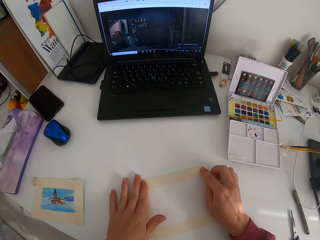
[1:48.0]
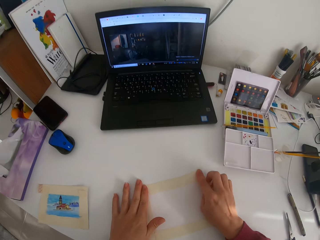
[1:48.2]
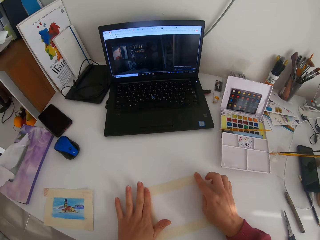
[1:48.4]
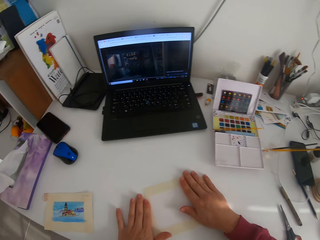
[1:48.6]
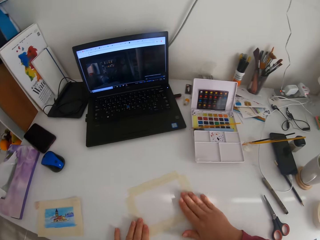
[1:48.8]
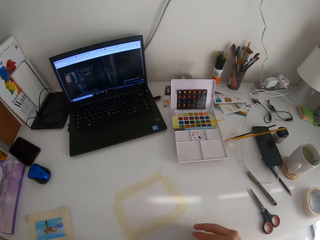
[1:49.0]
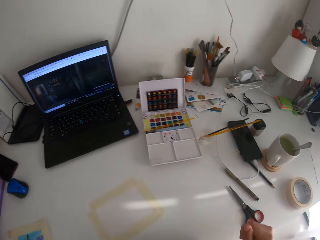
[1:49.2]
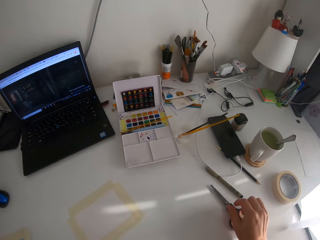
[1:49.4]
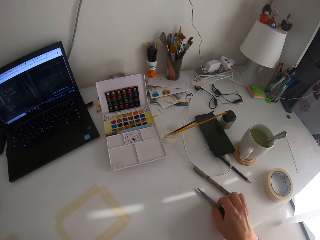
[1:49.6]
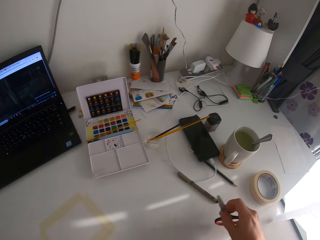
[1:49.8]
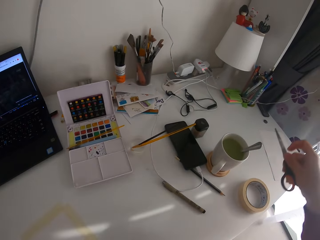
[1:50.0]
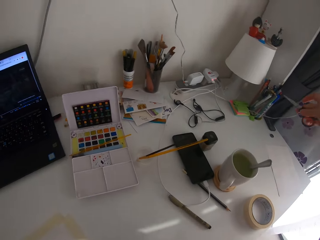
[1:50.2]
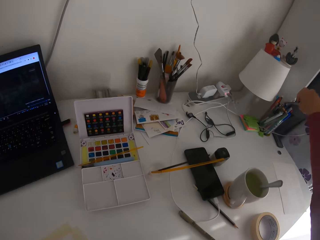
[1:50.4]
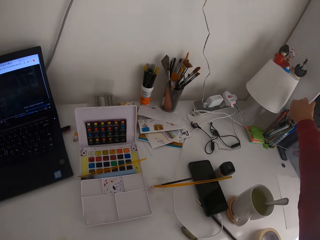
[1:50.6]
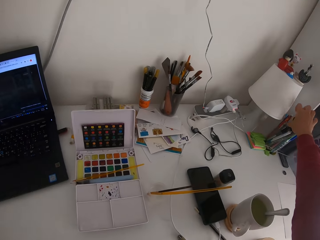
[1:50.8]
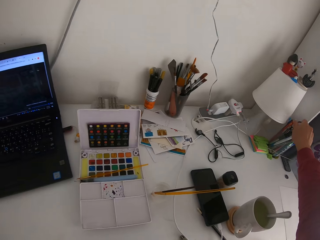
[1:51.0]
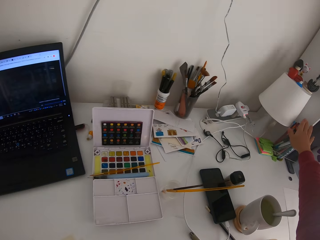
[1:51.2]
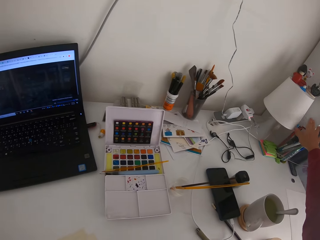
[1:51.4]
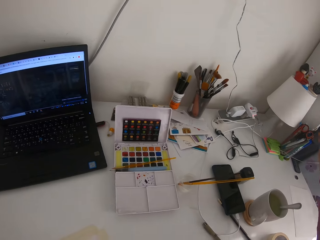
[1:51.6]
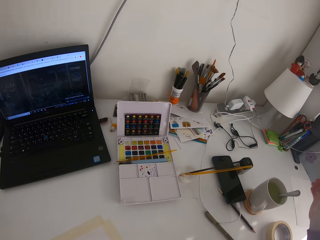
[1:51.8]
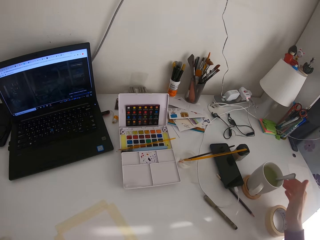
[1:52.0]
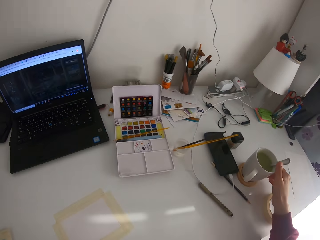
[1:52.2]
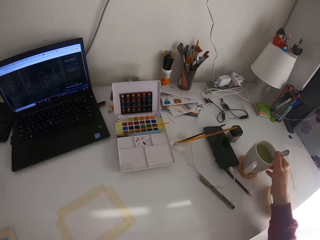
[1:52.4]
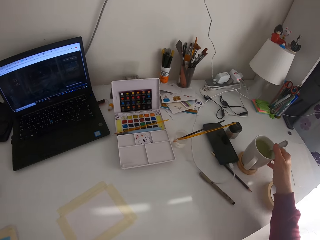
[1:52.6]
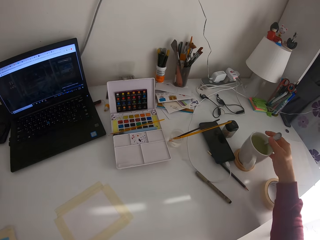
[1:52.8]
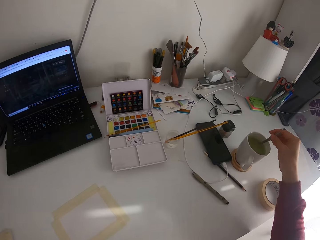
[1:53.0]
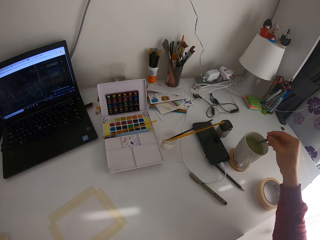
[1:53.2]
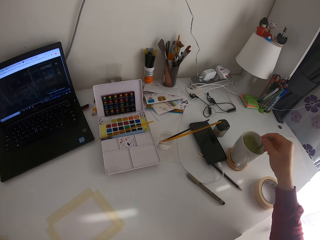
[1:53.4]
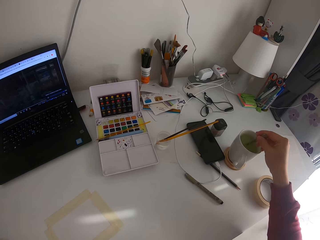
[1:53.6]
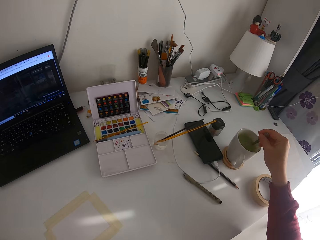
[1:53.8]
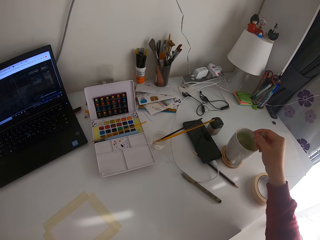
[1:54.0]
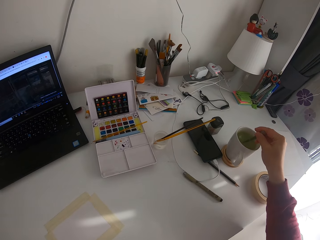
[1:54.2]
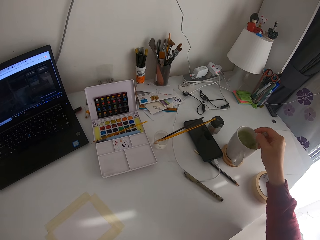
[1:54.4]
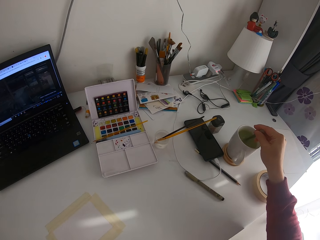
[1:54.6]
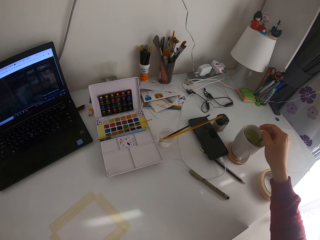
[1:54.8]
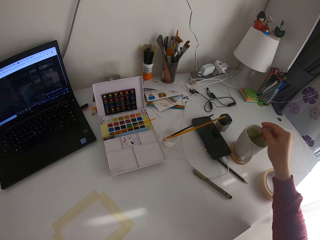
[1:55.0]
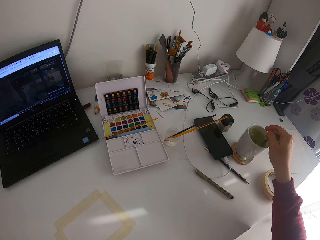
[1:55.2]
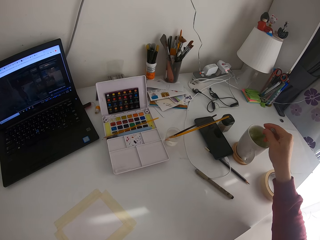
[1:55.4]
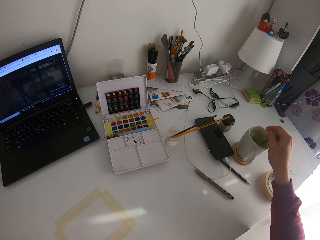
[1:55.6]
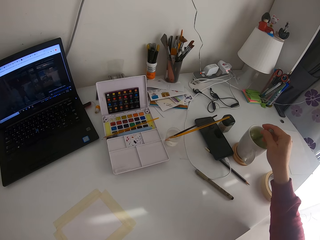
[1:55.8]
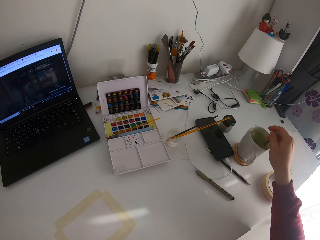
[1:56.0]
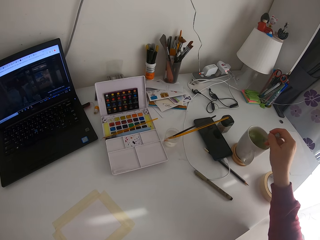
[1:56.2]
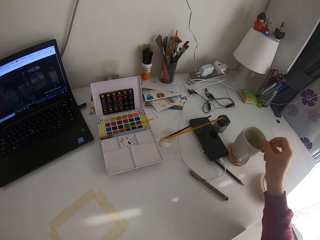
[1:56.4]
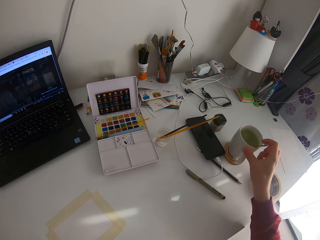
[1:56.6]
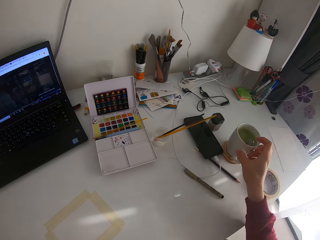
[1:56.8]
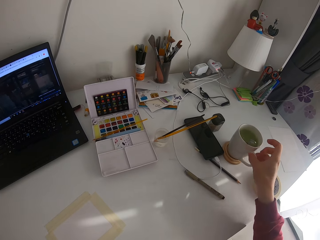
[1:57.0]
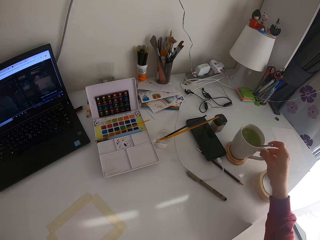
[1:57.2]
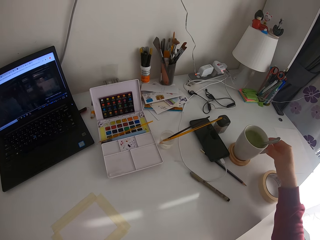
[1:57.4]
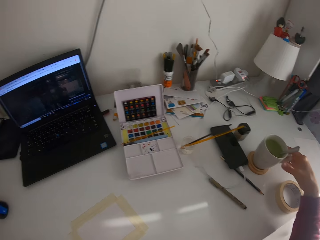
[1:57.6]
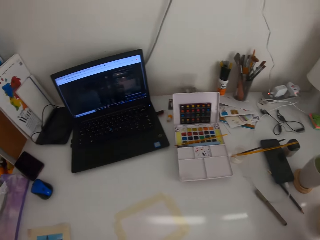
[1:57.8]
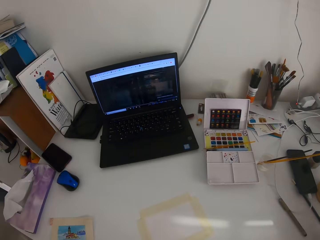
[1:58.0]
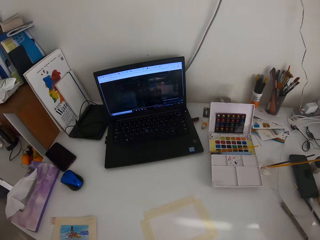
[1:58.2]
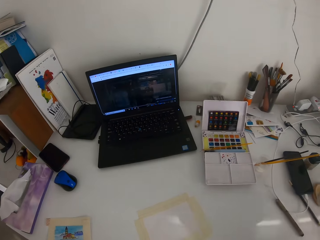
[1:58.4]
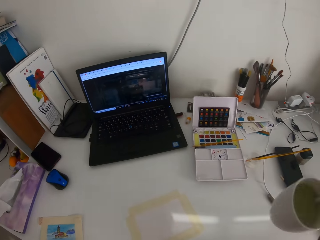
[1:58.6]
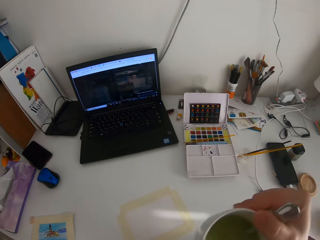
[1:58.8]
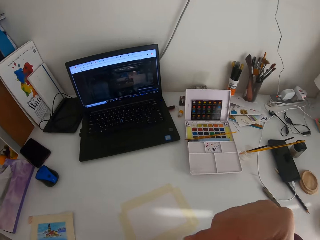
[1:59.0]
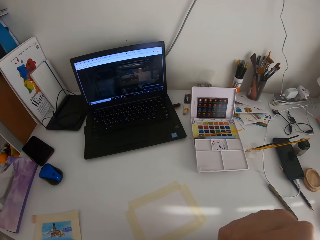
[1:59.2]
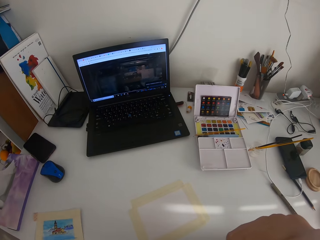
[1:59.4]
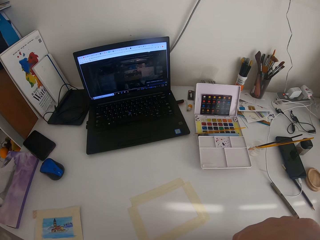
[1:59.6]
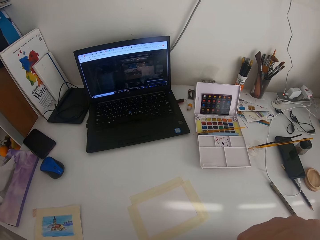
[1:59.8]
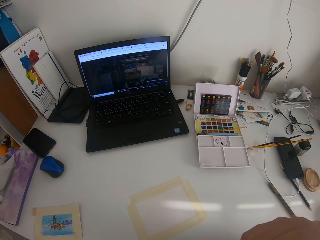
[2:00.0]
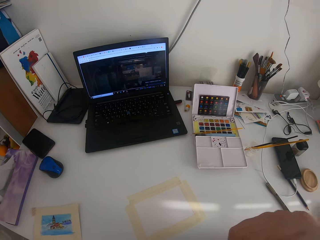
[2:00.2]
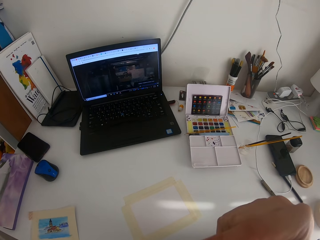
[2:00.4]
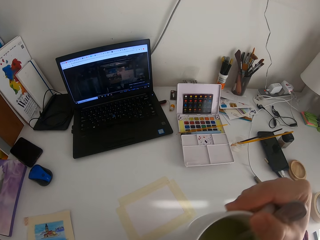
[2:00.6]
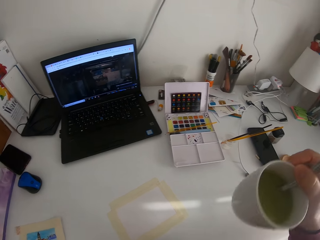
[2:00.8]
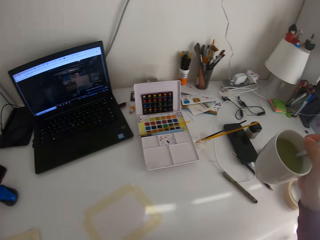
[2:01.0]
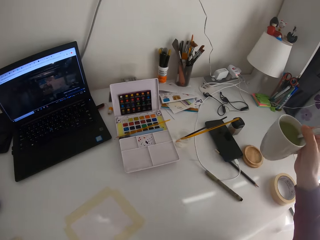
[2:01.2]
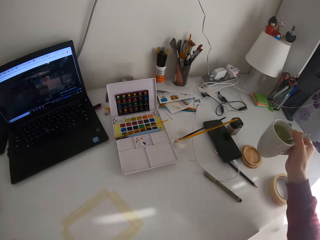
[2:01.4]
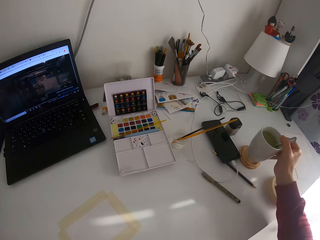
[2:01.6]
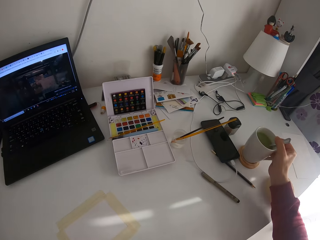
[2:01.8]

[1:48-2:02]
The camera wearer picks the scissor from the table. They place the scissor in the container. They stir the tea. They pick a cup of tea from the table. They drink the cup of tea.

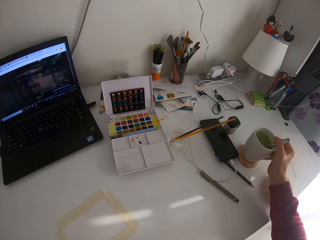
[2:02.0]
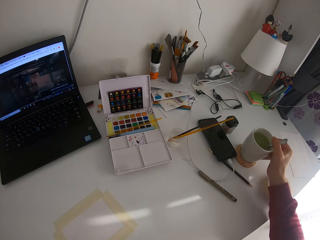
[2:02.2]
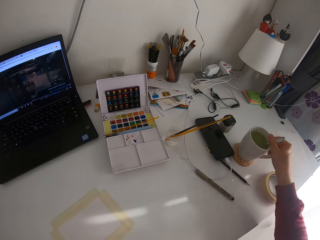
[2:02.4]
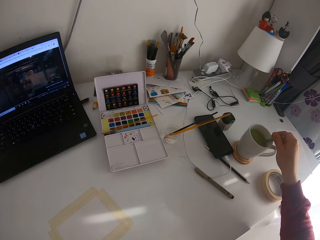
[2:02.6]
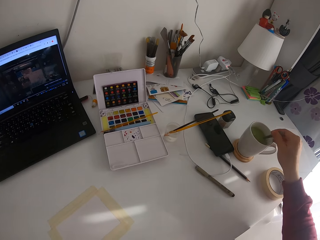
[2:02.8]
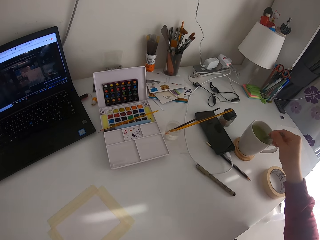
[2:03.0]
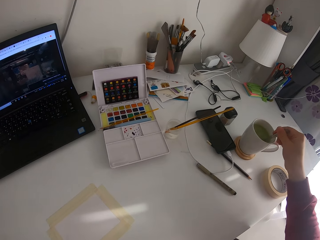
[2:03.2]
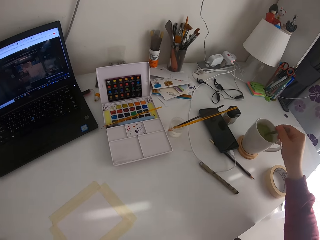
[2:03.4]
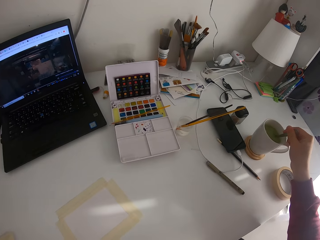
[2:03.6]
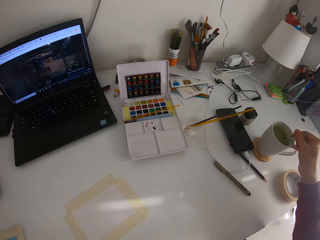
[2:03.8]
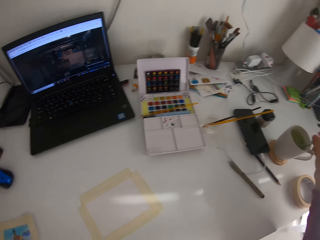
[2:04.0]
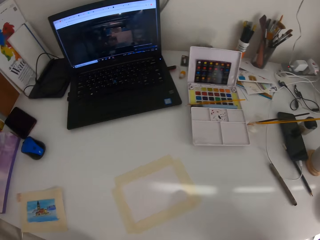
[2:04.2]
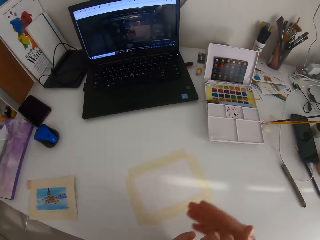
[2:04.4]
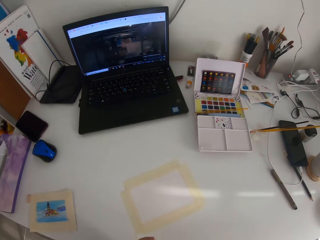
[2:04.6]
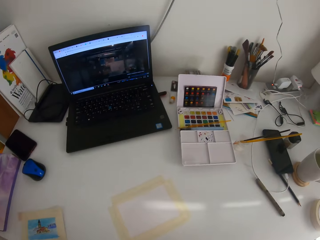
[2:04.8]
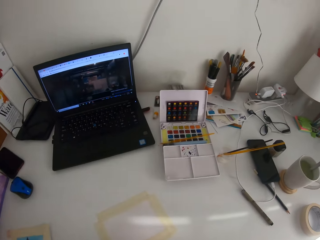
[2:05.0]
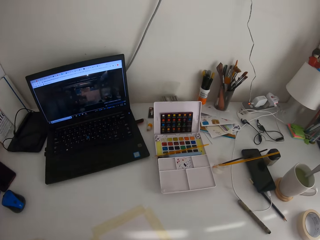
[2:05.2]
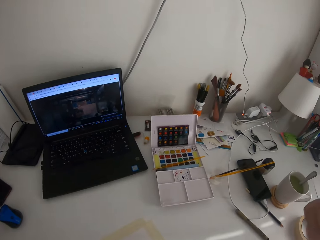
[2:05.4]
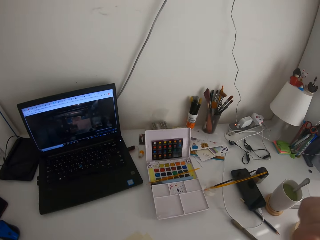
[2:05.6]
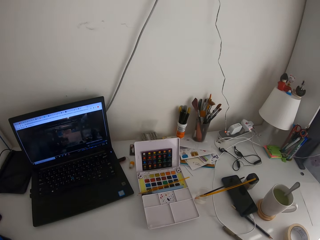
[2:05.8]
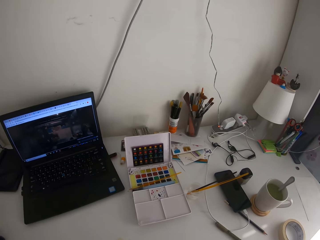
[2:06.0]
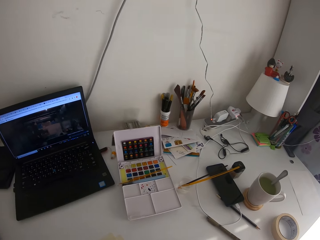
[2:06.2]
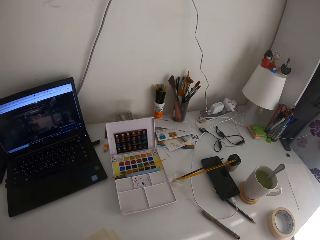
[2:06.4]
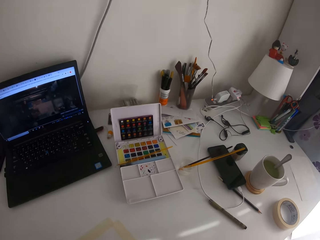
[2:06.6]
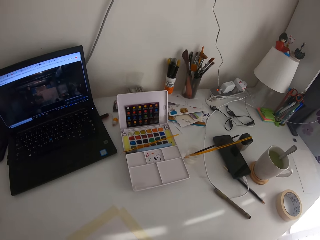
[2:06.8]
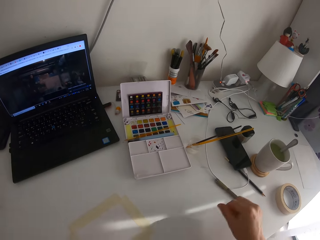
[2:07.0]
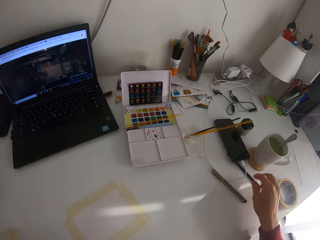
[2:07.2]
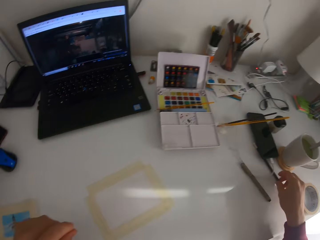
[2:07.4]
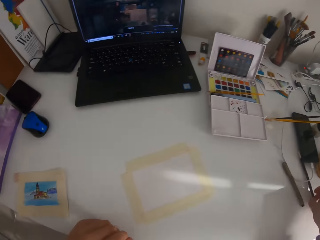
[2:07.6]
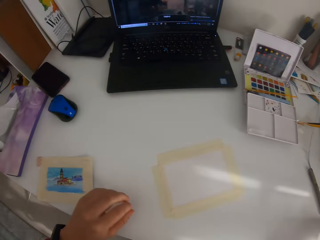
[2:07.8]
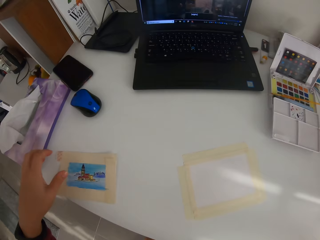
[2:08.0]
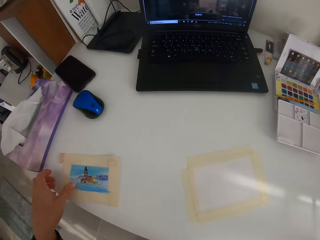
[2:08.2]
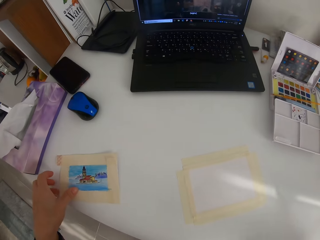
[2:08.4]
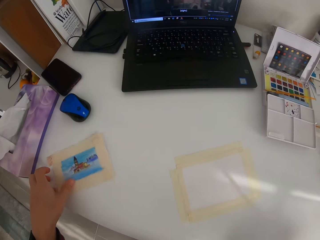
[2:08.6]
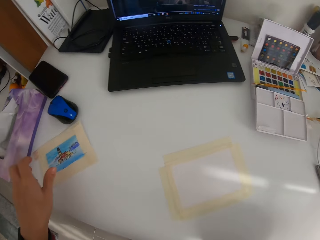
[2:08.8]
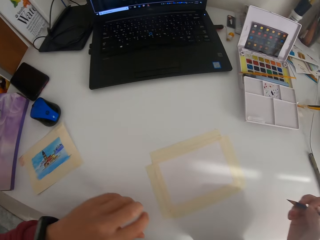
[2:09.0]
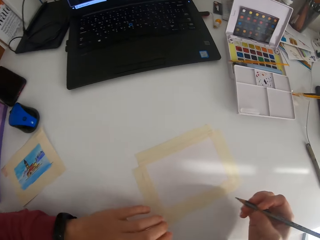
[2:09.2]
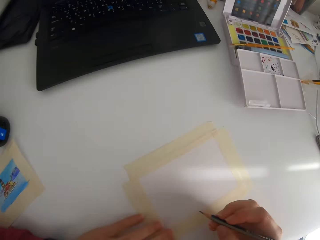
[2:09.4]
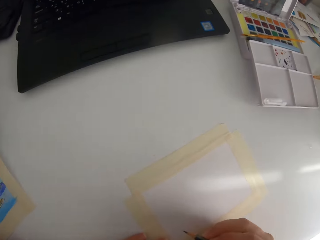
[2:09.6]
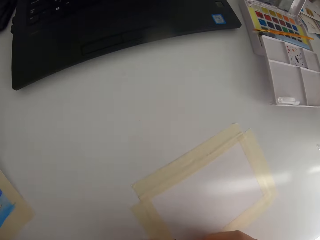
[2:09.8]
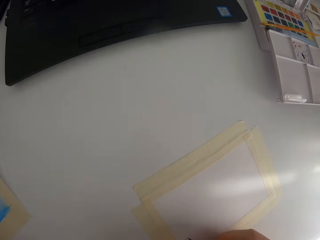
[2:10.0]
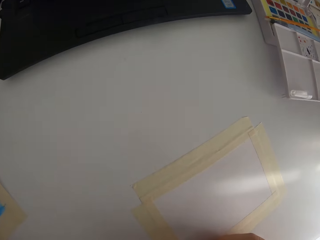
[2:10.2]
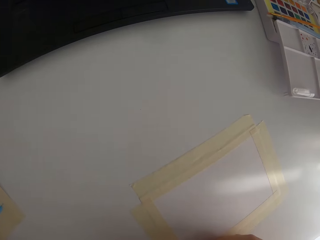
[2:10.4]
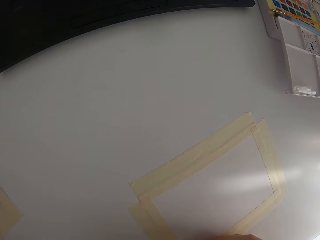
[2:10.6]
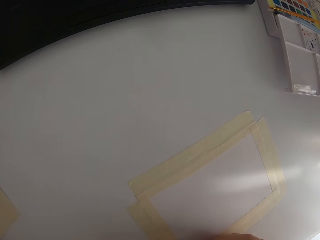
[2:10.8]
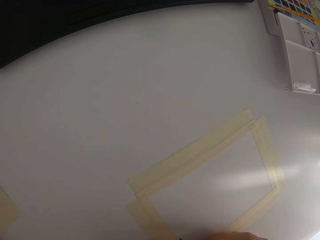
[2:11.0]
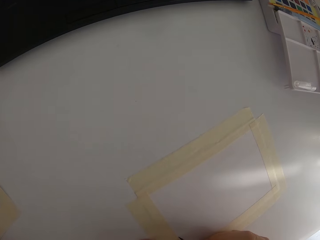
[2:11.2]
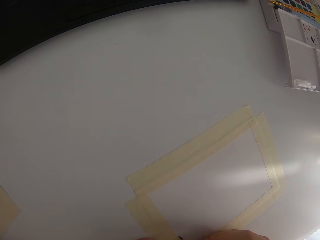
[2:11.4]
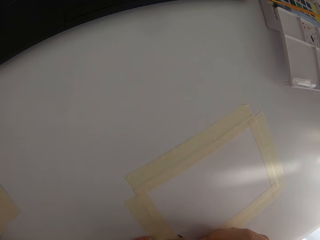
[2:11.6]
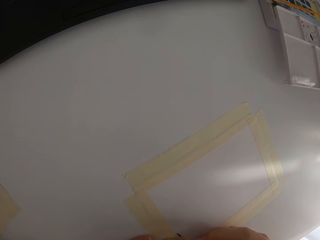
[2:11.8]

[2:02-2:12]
The camera wearer puts the cup of tea in a plate. They stir the tea. They pick a pencil on the table. They push the portrait.
